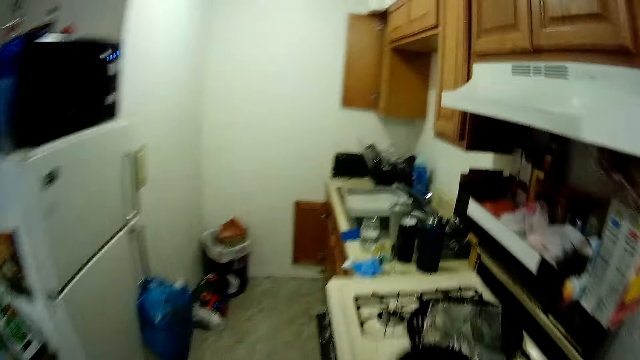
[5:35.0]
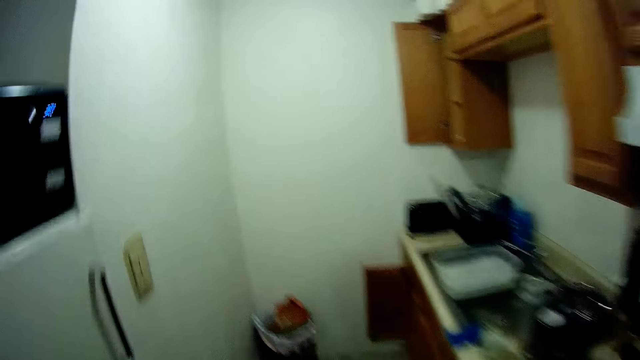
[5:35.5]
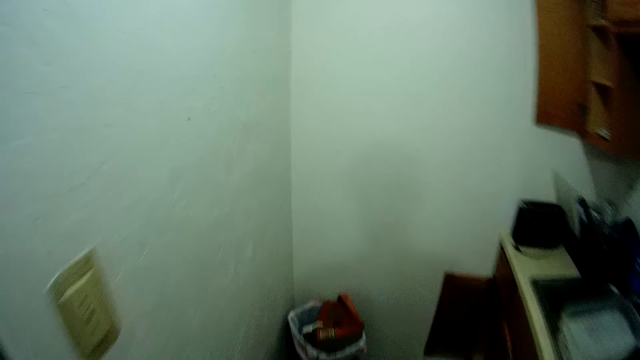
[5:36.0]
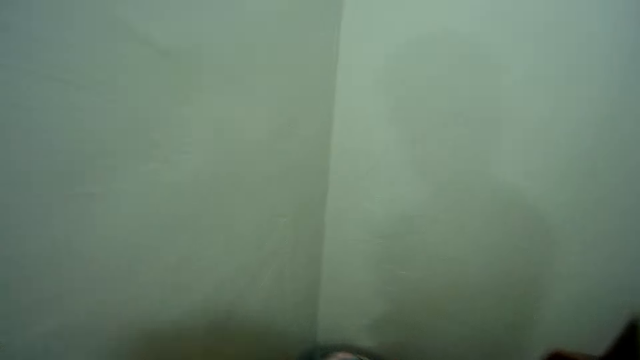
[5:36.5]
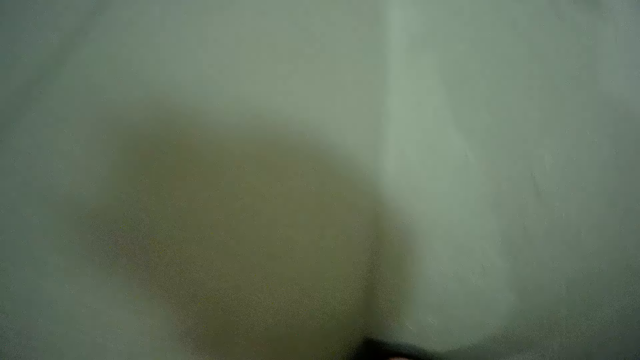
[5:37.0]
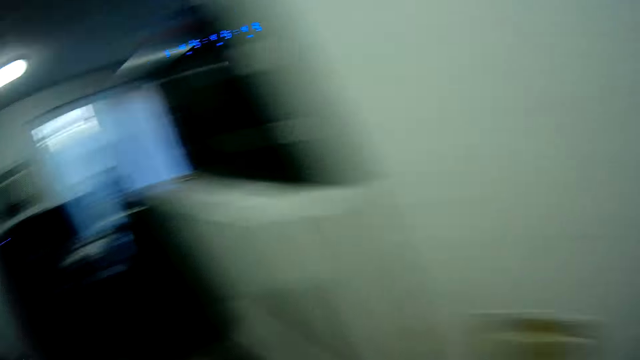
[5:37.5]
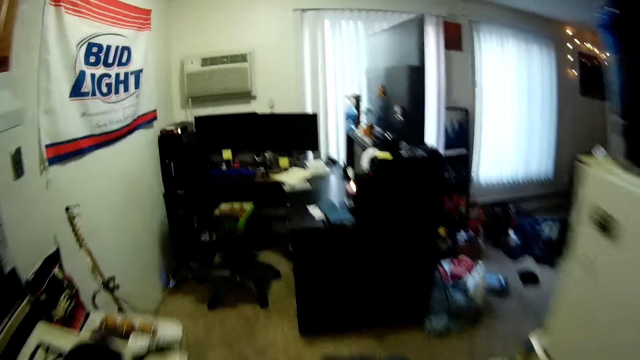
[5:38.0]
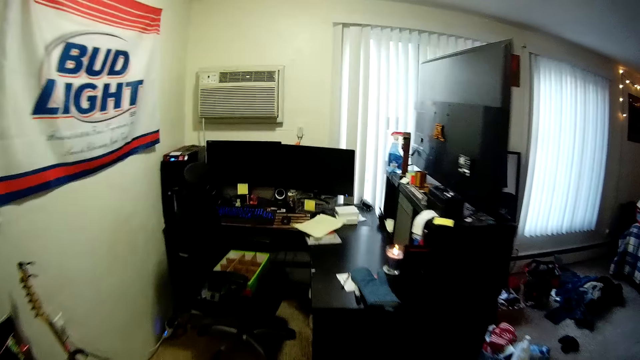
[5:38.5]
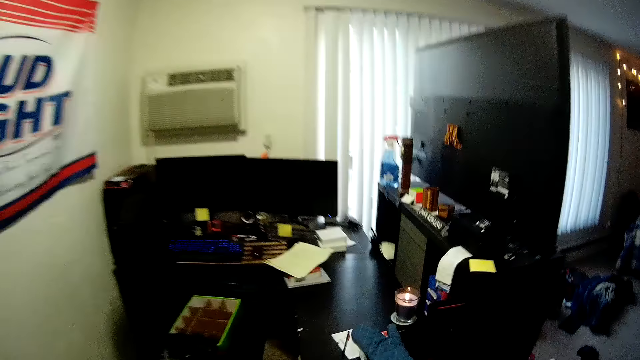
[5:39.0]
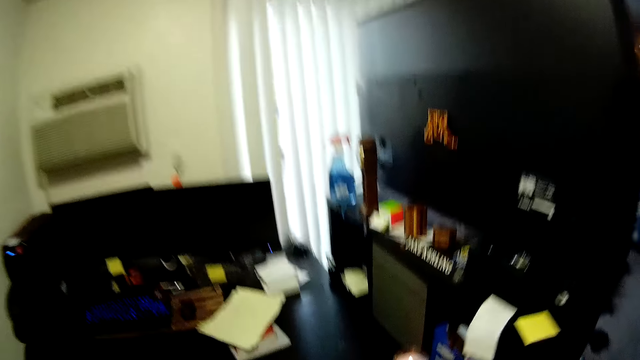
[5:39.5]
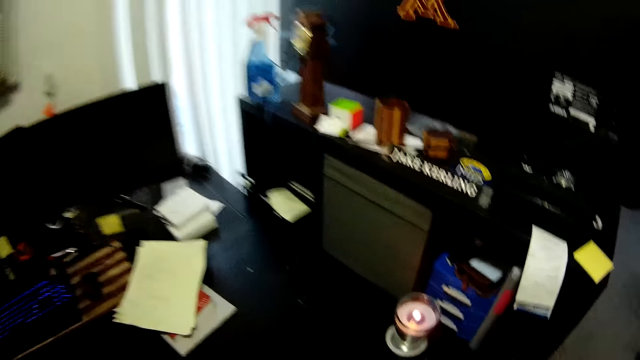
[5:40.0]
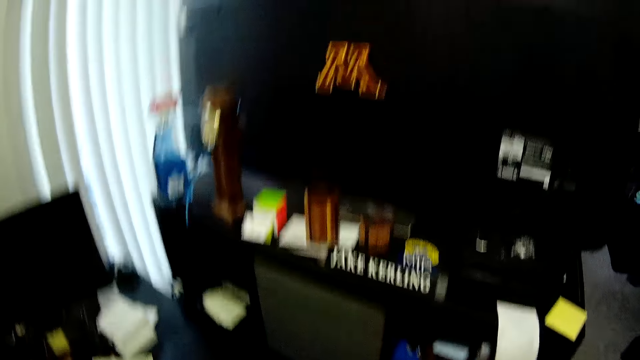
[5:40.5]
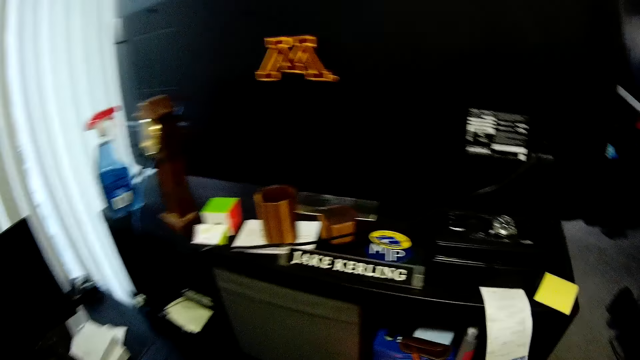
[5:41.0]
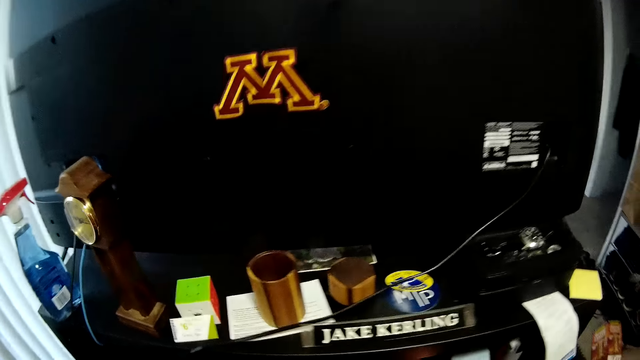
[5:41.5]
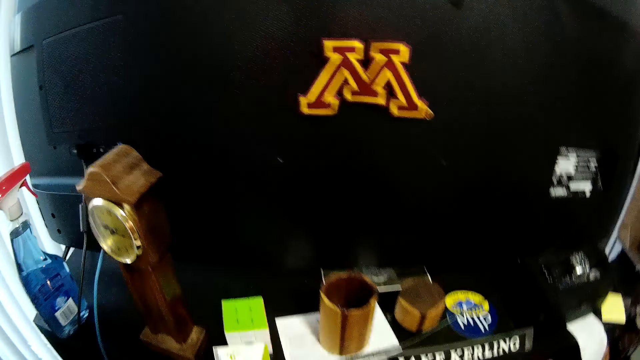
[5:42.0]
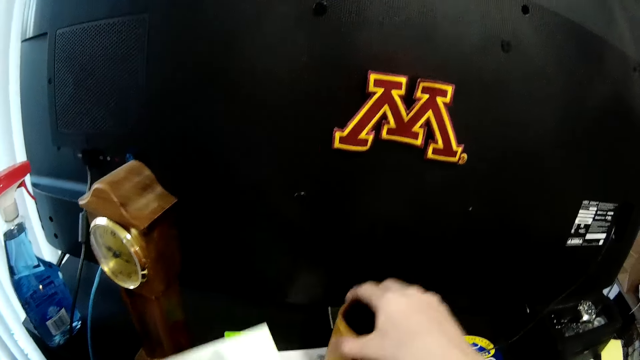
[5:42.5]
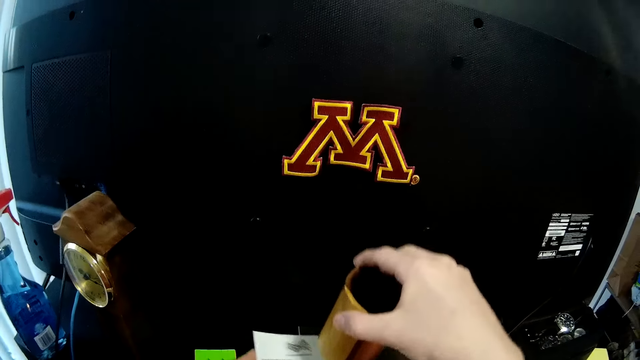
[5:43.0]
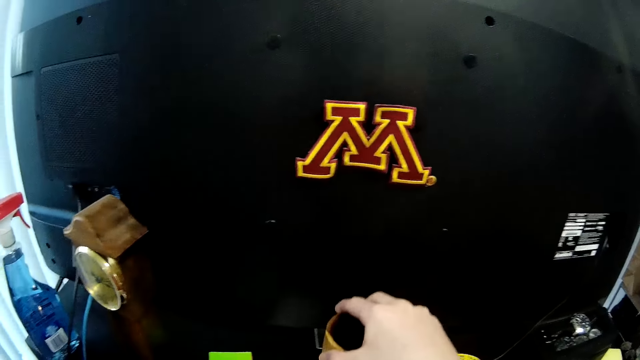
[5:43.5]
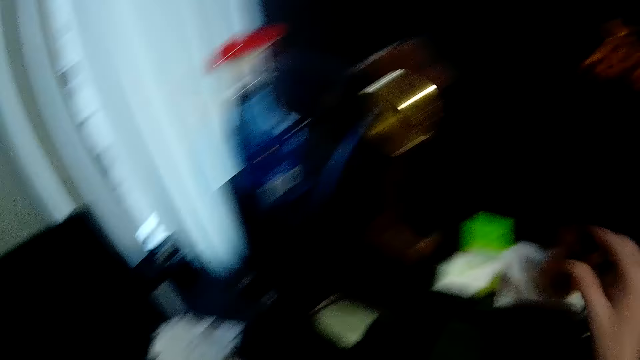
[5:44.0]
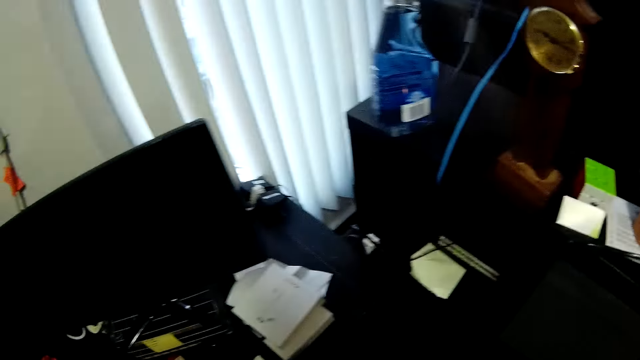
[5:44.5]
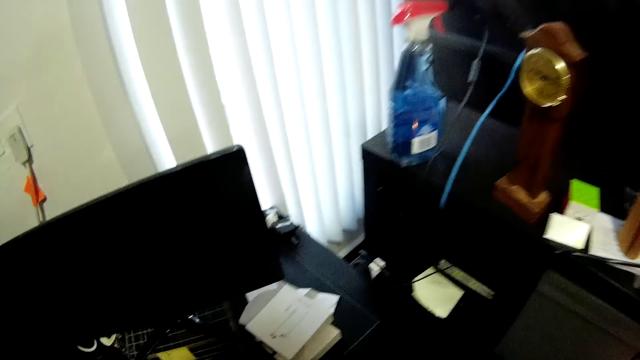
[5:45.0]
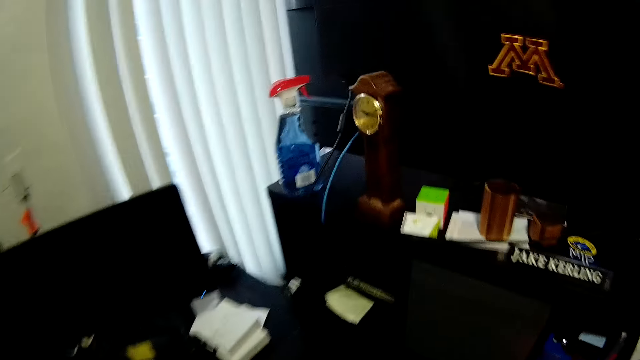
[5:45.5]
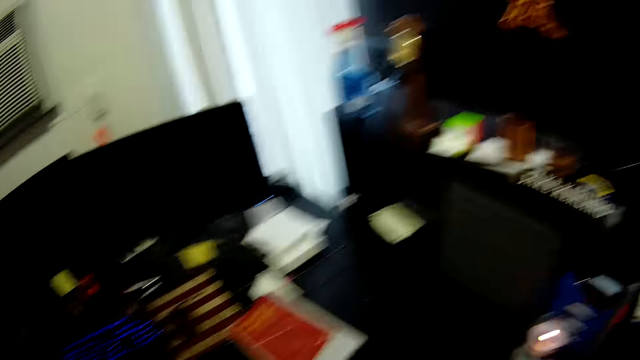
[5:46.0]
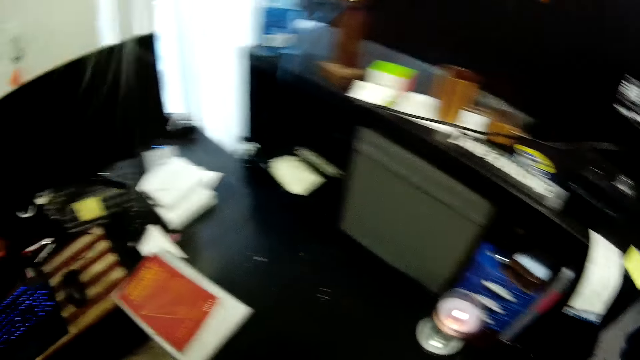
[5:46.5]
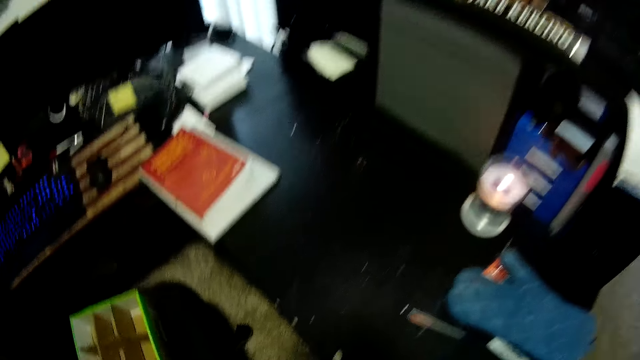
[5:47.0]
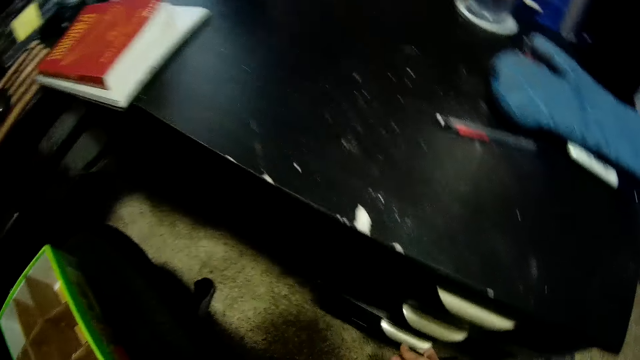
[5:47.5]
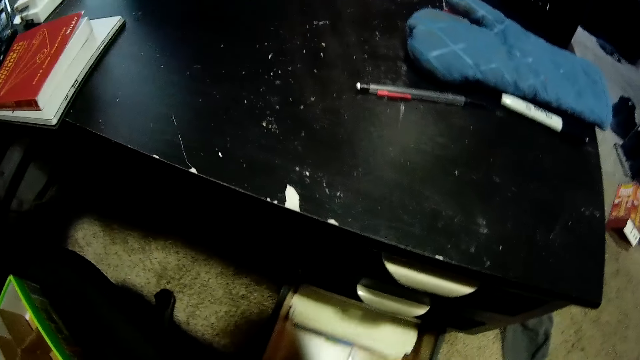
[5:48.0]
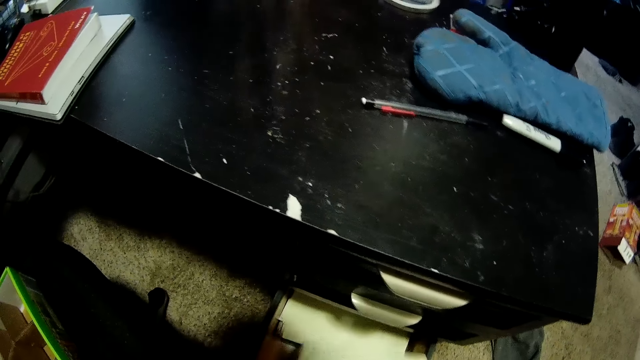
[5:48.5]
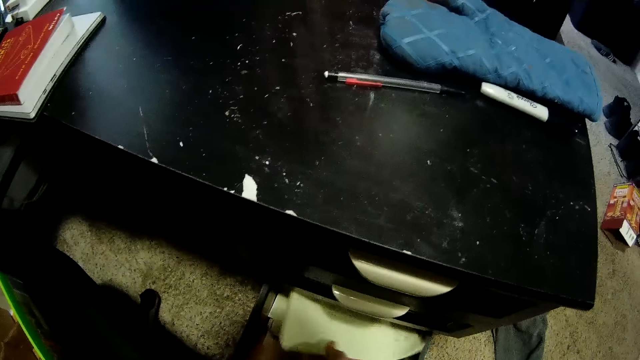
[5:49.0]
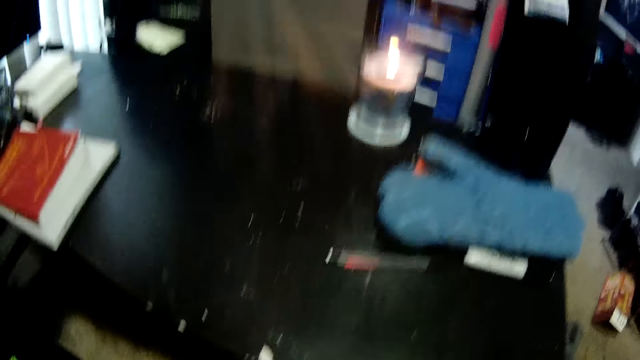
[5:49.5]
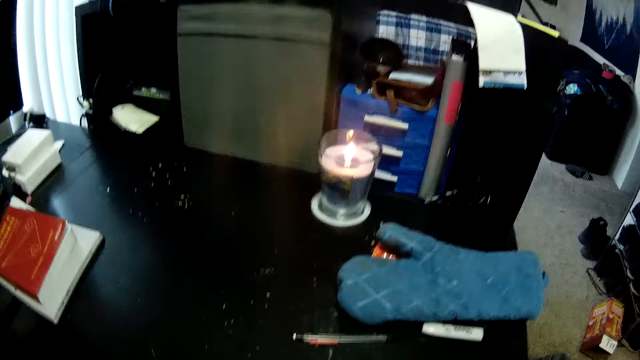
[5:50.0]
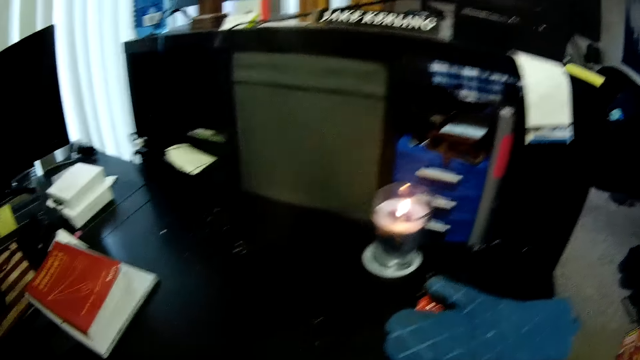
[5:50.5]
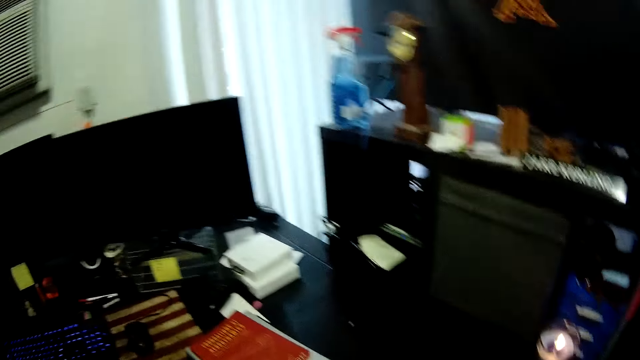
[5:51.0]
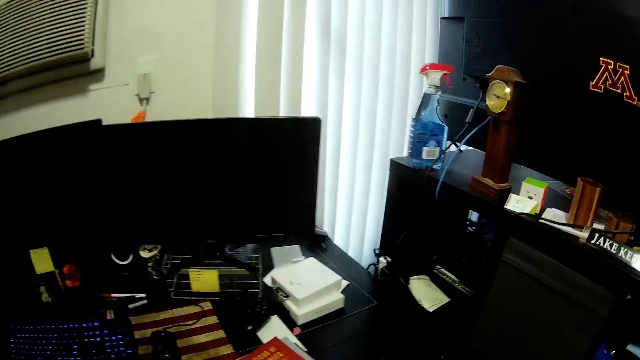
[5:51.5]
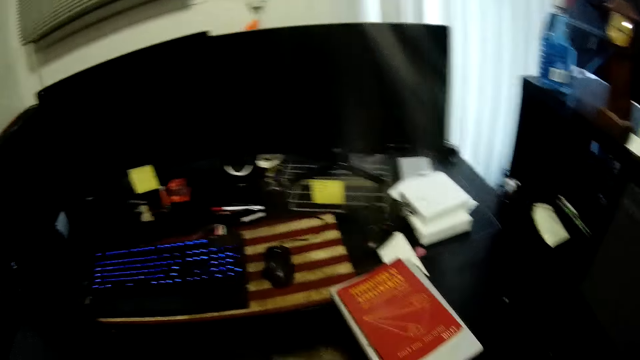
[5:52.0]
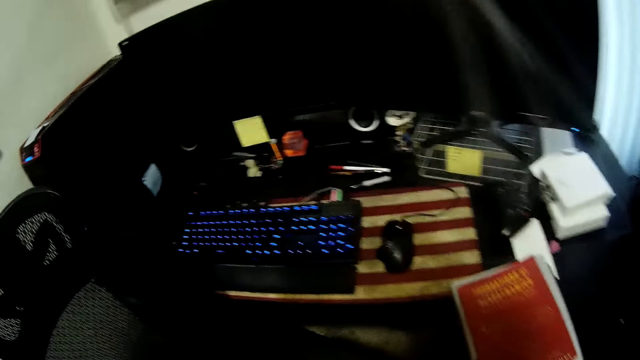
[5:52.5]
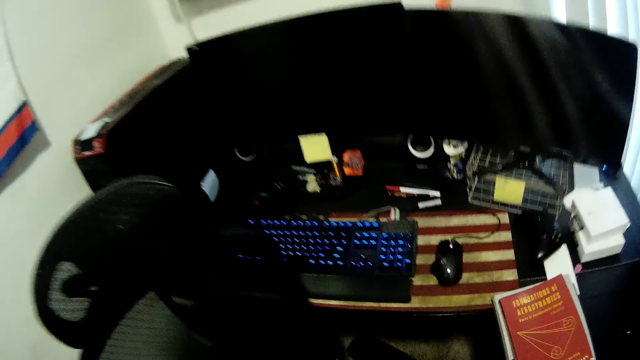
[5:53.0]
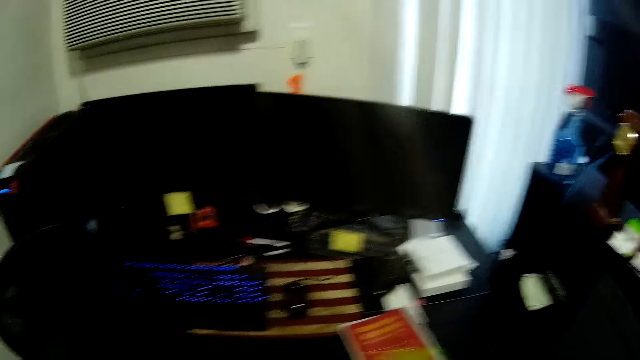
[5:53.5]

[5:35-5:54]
The camera wearer walks into the kitchen section of the apartment. They throw some paper into the trash can. They walk back into the work station of the apartment. They pick up a cup on a shelf and place a paper beneath the cup. They open a drawer in the table. They bring out a plastic bag from the drawer. They drop the papers in the drawer. They look around the room.

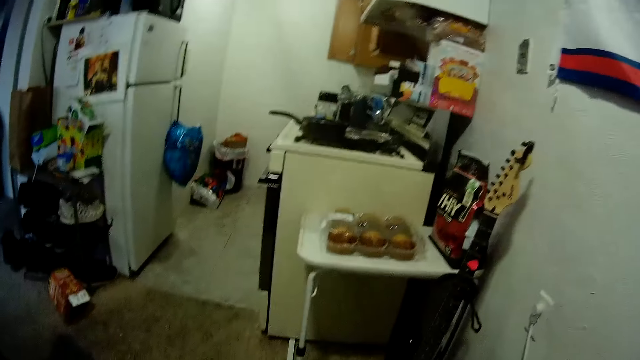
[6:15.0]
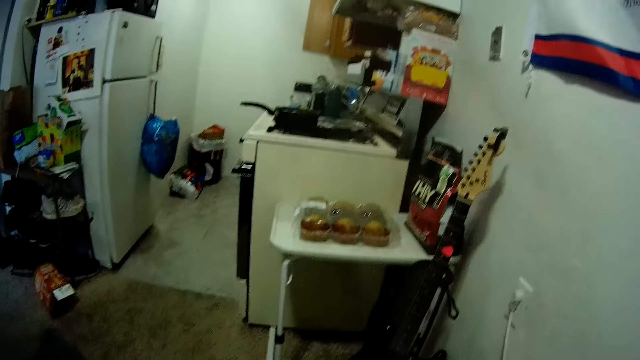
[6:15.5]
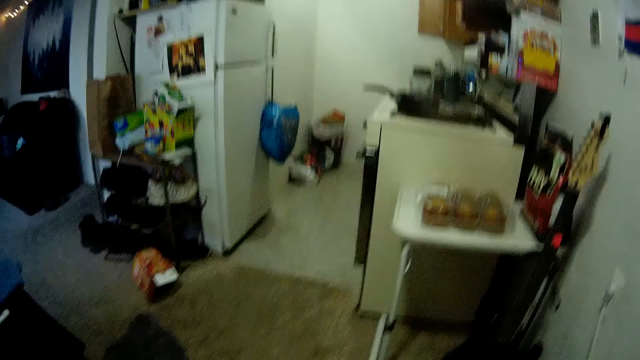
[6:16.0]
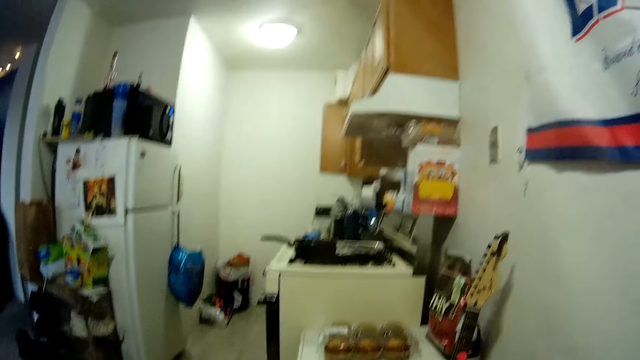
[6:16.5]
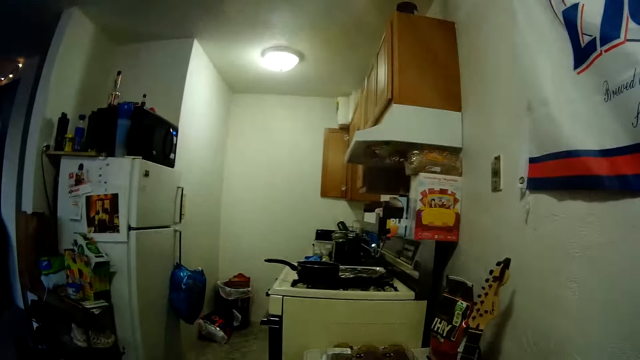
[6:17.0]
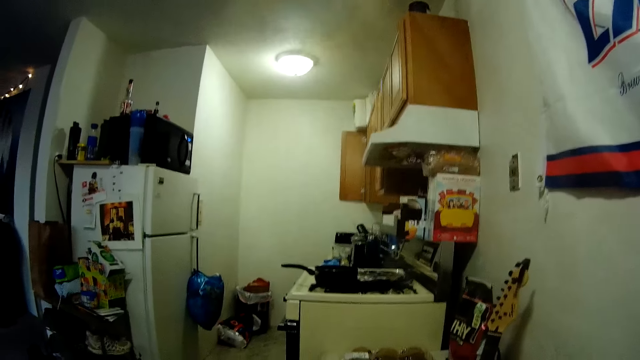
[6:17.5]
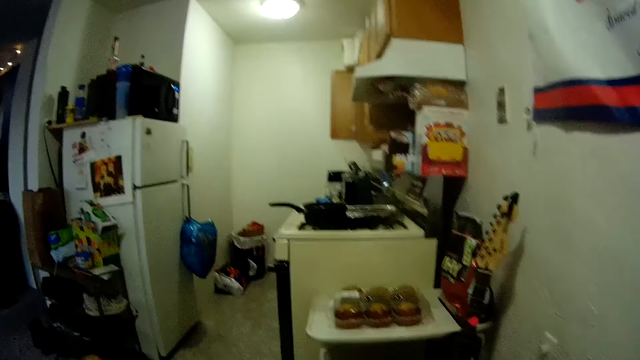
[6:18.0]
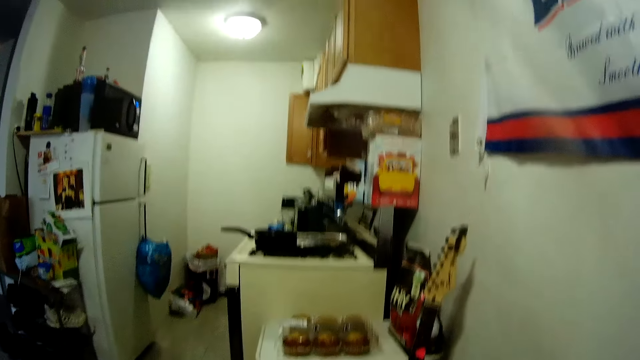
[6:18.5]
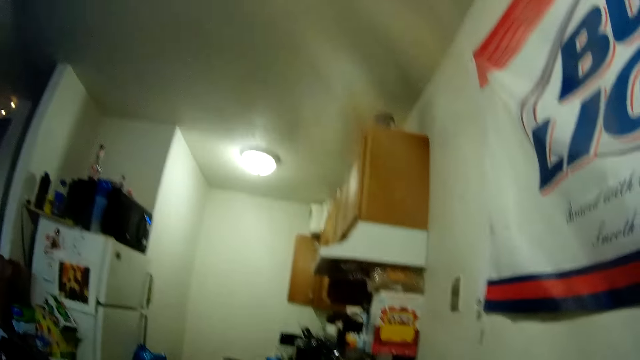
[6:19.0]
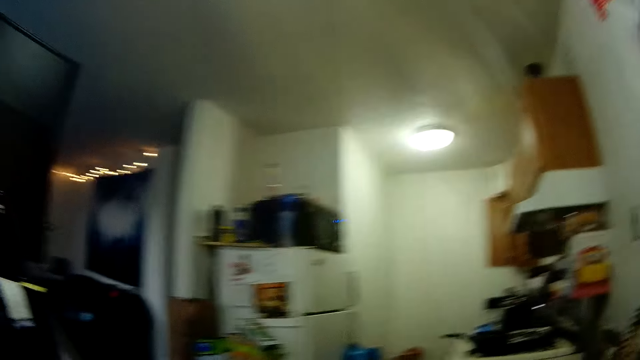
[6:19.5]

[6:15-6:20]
The camera wearer walks around the room.
